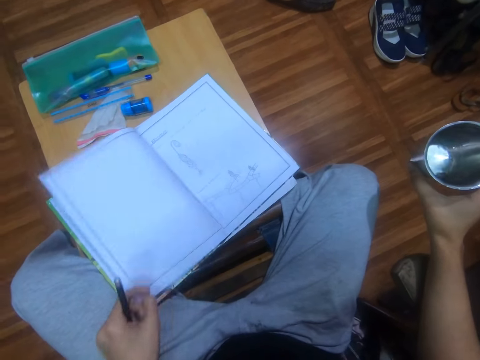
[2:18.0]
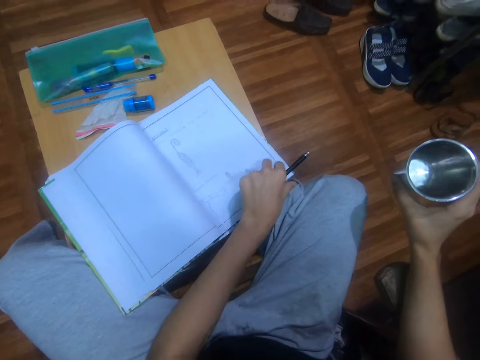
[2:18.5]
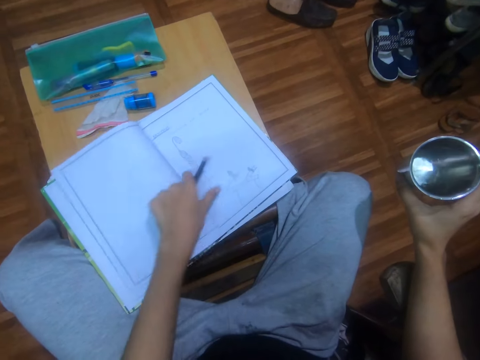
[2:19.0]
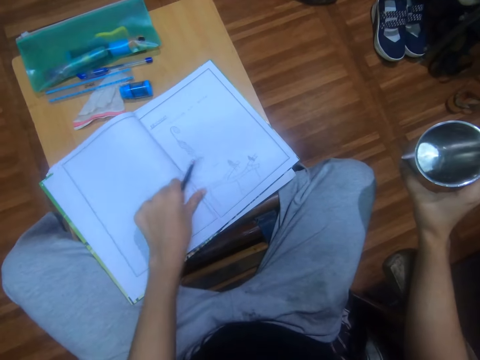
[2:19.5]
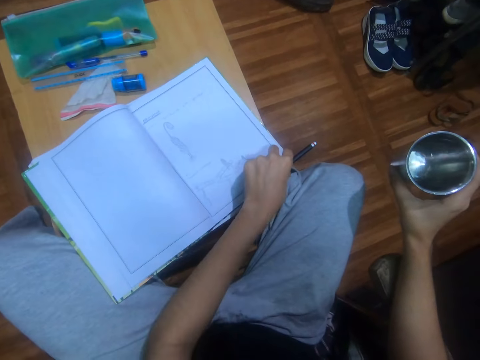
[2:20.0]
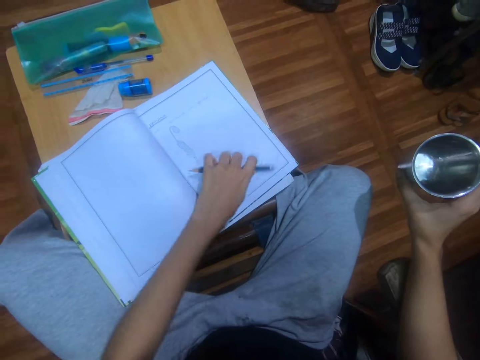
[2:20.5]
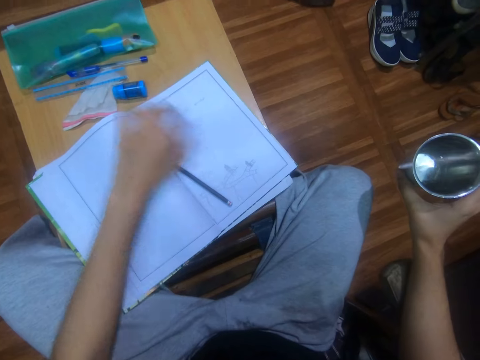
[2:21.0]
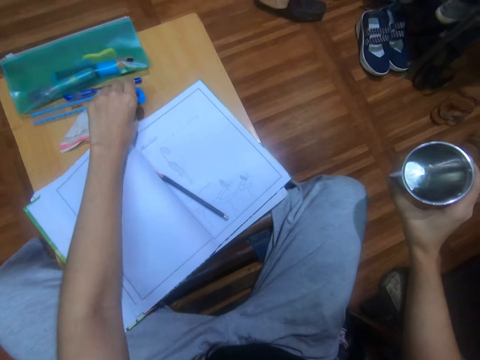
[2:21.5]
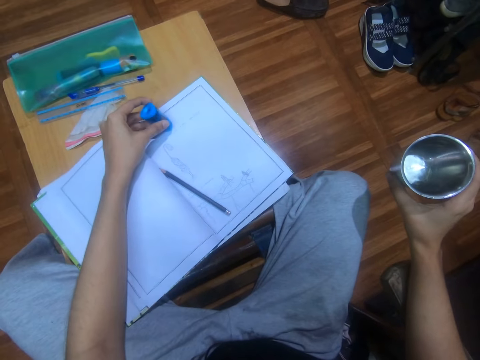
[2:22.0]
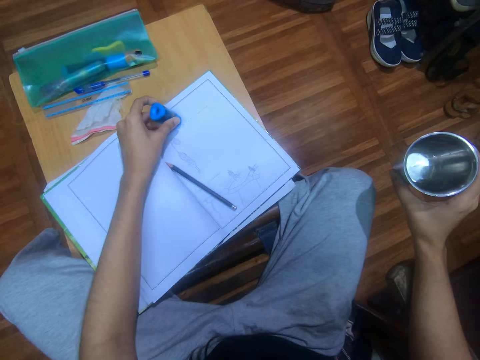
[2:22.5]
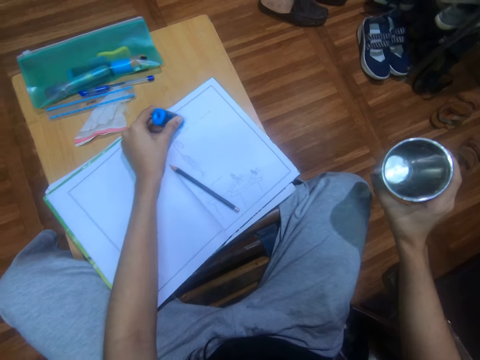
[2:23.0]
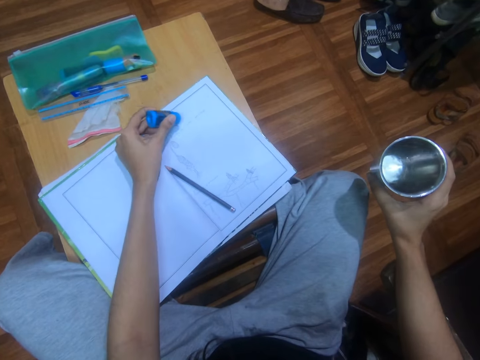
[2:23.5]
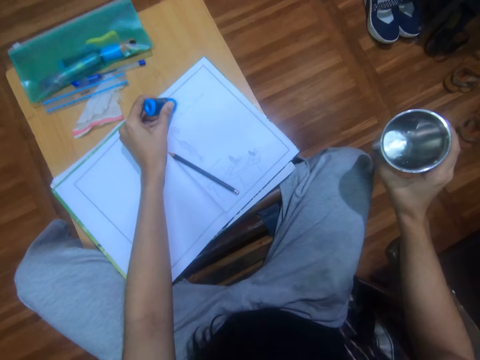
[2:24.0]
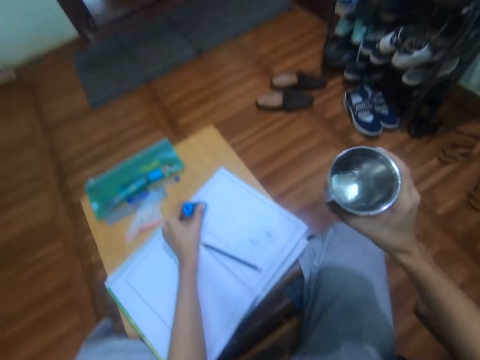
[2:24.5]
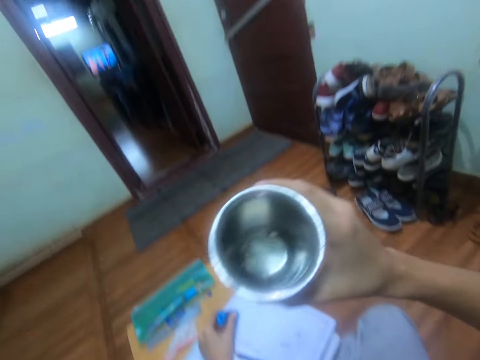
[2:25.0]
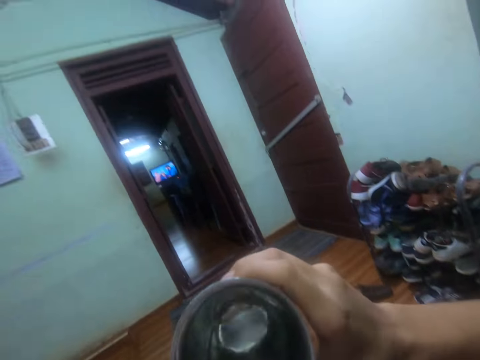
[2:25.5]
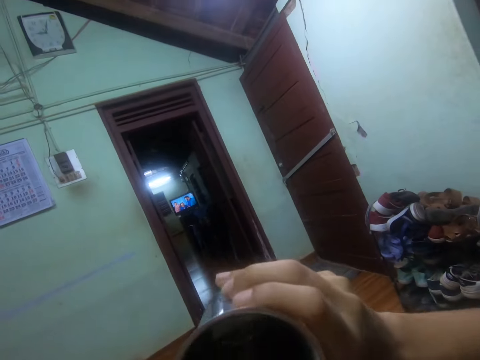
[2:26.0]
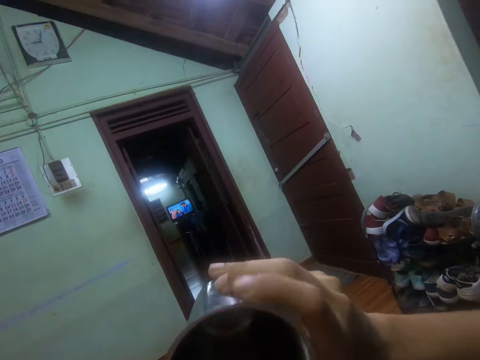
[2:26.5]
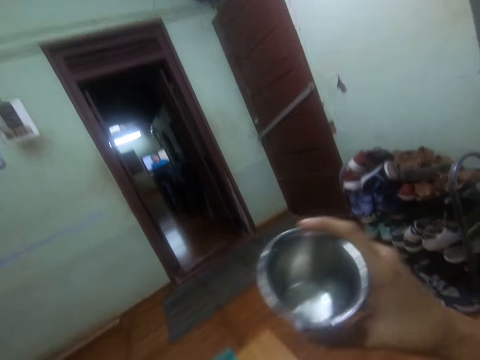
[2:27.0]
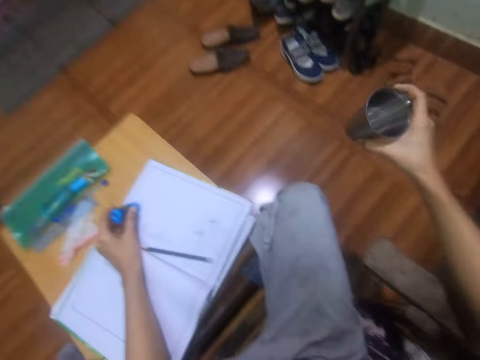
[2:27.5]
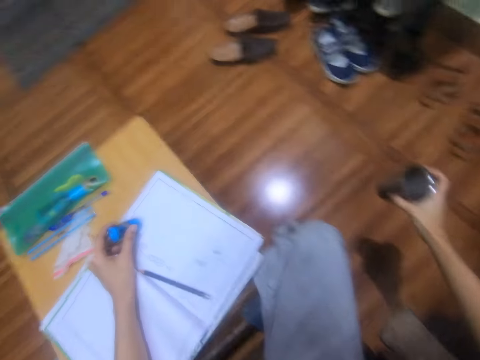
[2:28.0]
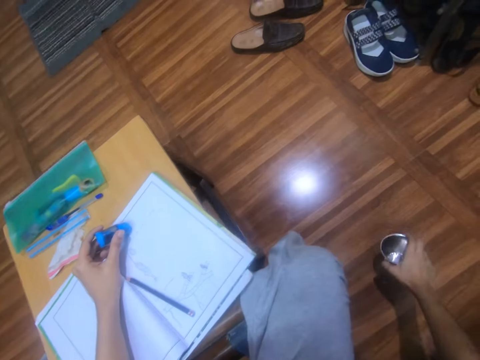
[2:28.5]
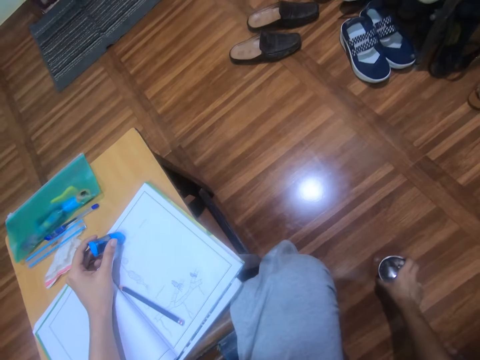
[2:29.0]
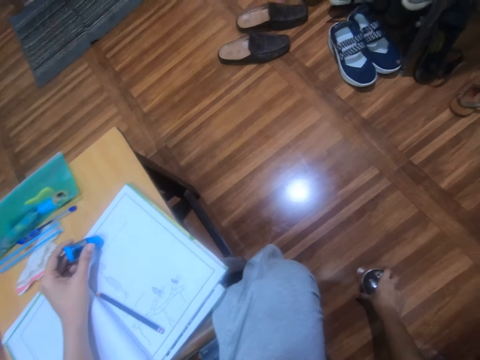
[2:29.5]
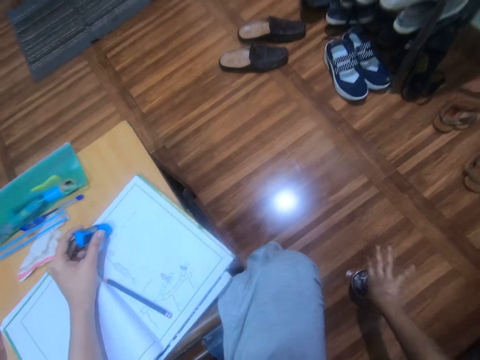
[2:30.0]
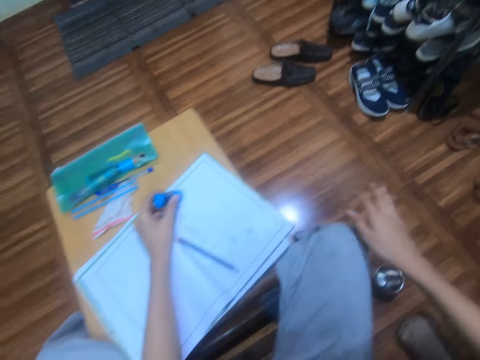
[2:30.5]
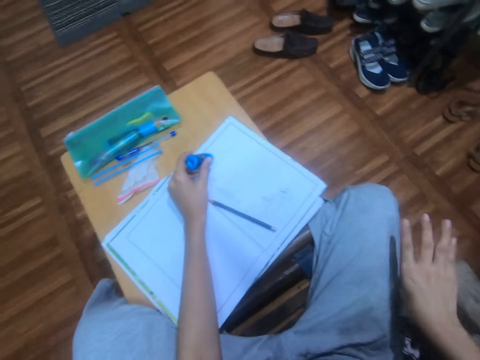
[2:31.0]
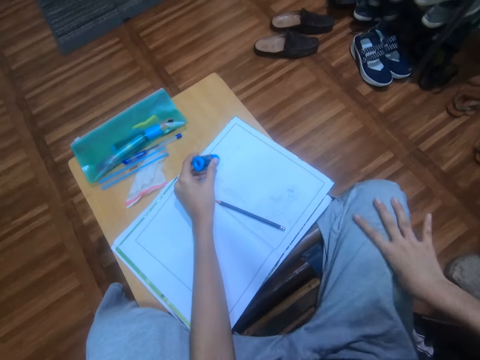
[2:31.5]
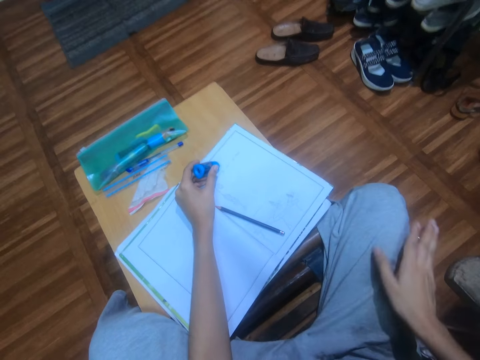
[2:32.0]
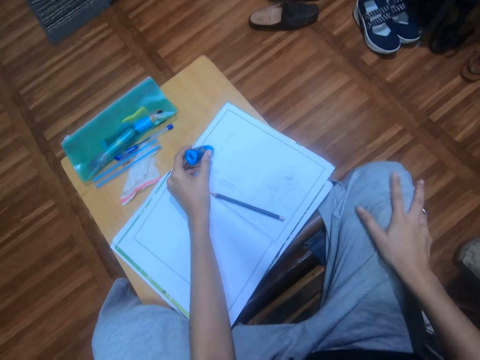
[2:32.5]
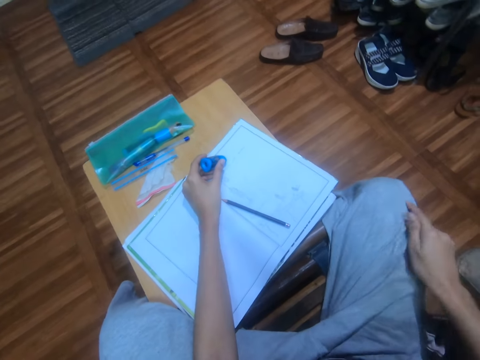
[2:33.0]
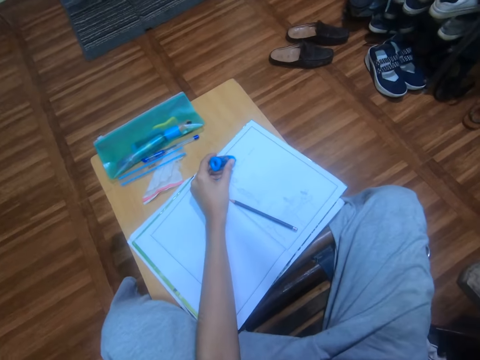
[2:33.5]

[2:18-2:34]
The camera wearer turns the pages. They place the pencil on the book. They pick the rubber from the table with the left hand. They move a color. They rub the book with the rubber. They drink the water. They place the glass of water on the floor. They wipe the hands on the leg.

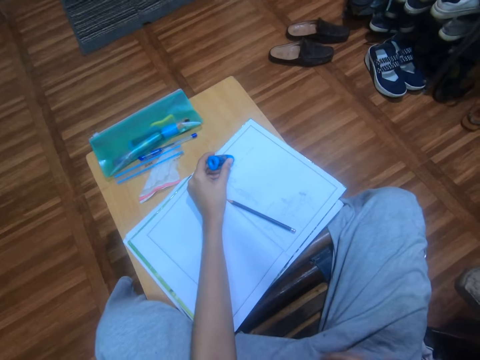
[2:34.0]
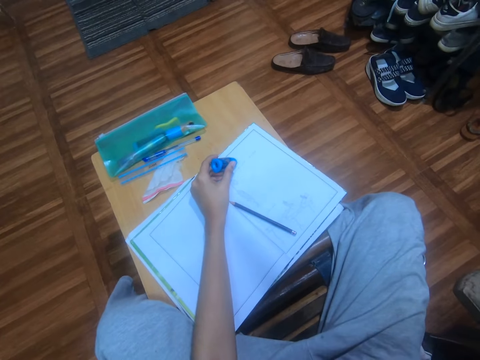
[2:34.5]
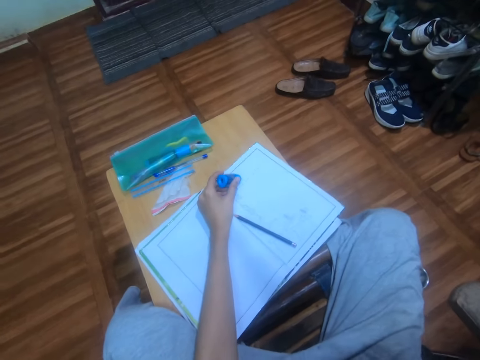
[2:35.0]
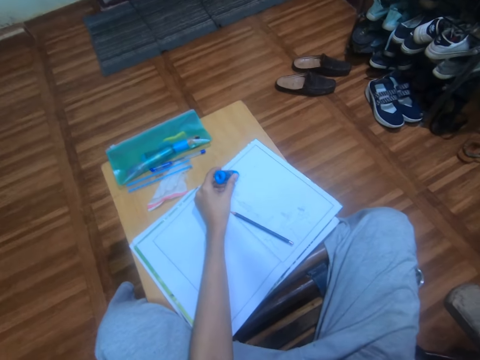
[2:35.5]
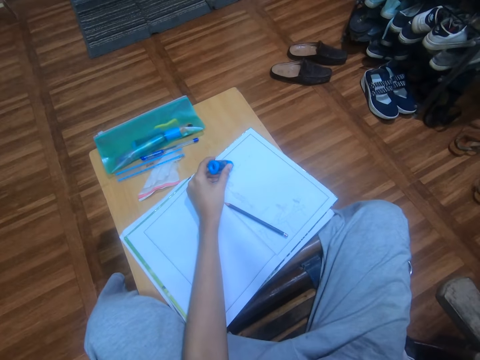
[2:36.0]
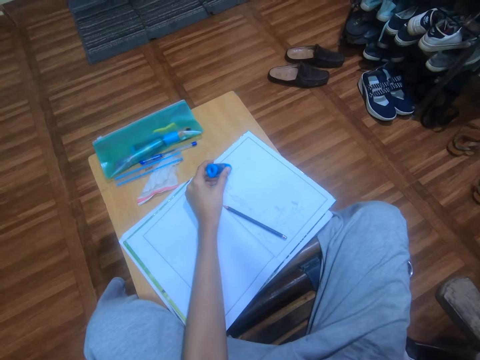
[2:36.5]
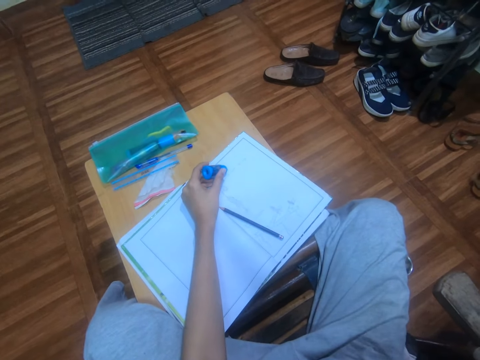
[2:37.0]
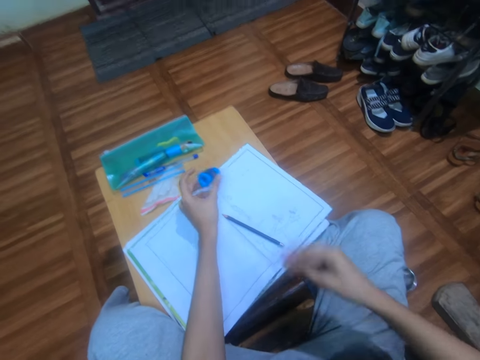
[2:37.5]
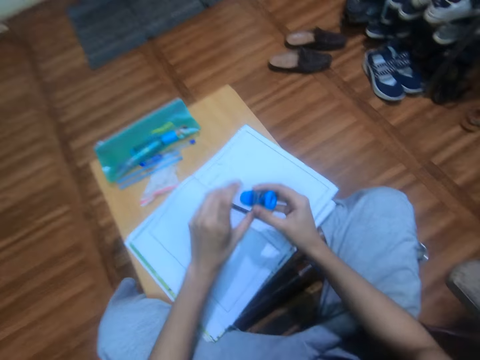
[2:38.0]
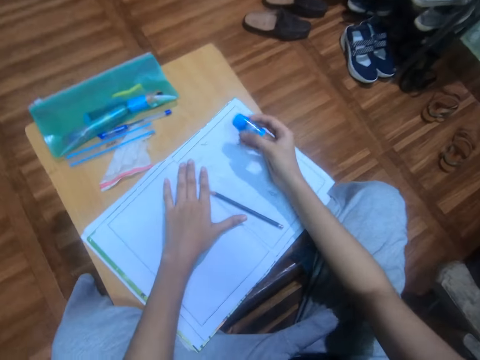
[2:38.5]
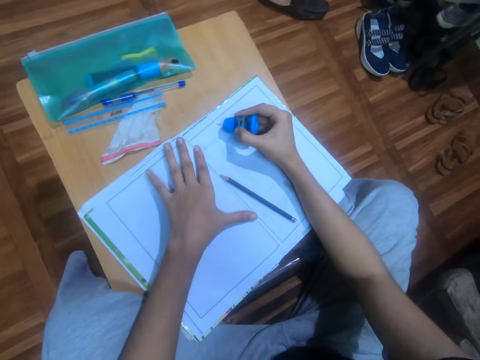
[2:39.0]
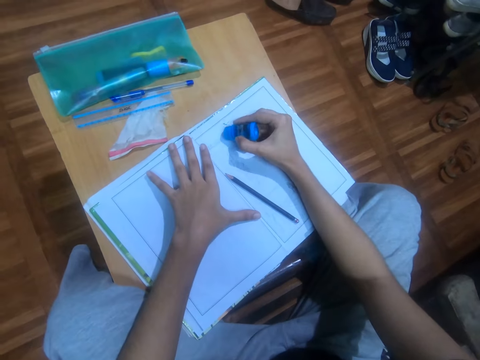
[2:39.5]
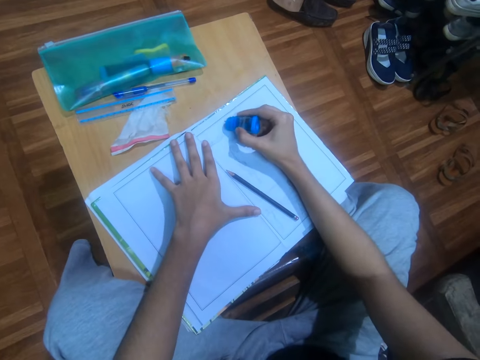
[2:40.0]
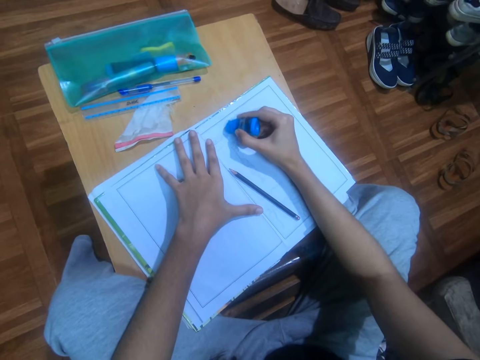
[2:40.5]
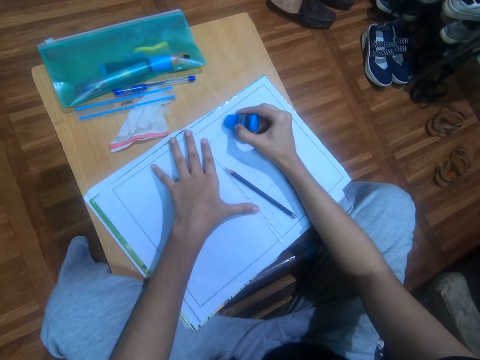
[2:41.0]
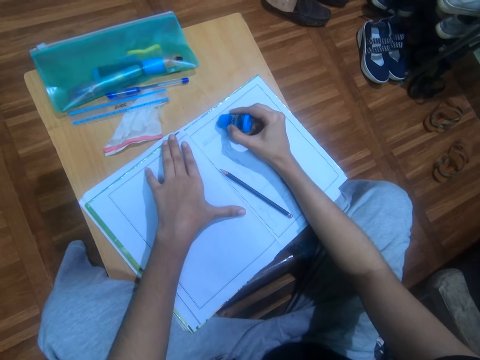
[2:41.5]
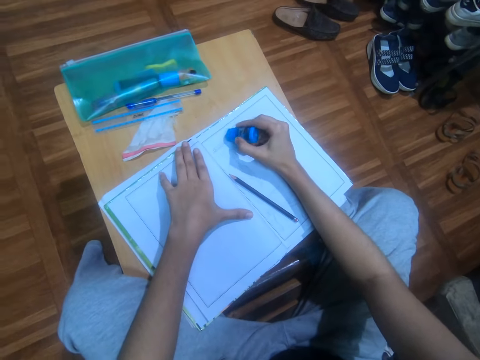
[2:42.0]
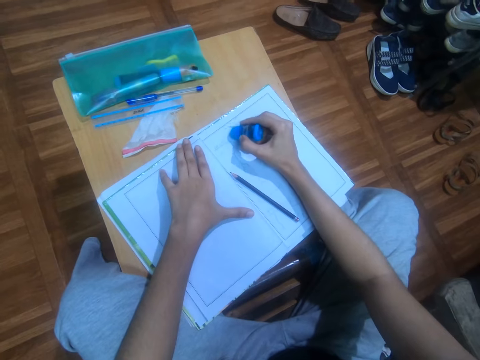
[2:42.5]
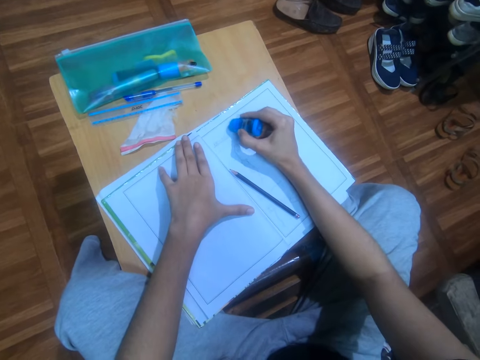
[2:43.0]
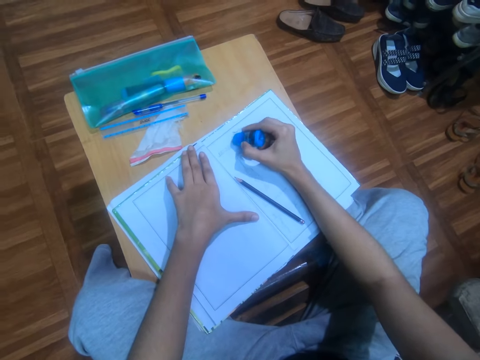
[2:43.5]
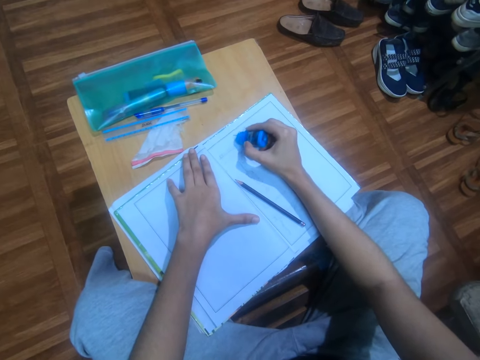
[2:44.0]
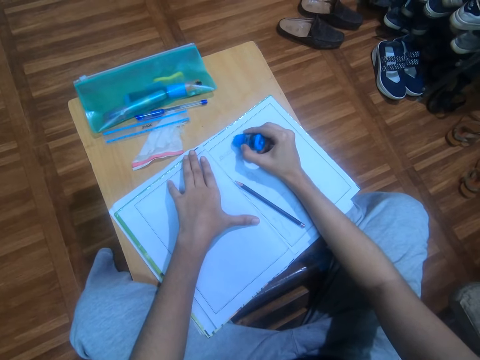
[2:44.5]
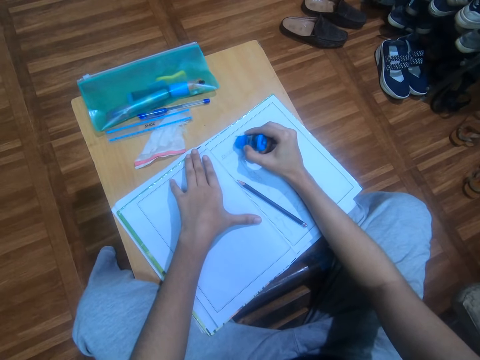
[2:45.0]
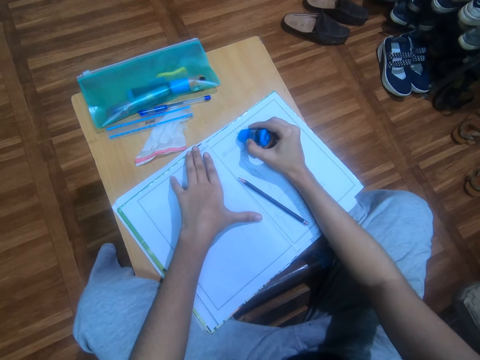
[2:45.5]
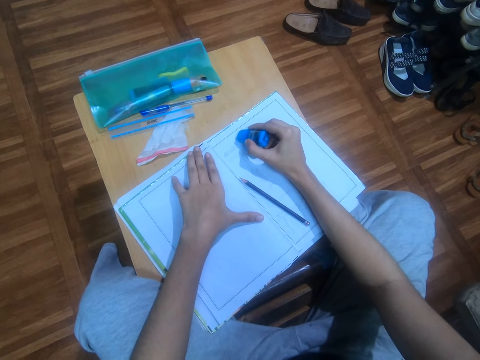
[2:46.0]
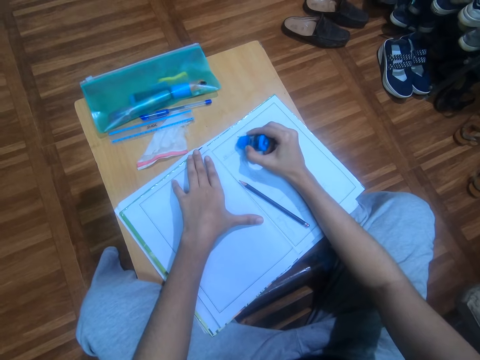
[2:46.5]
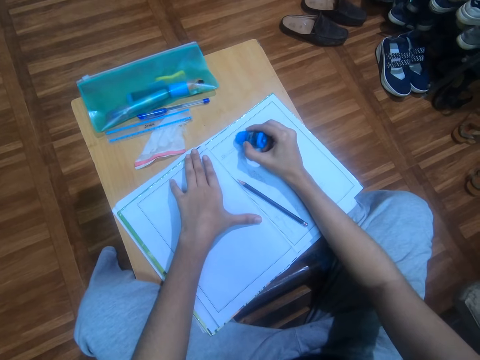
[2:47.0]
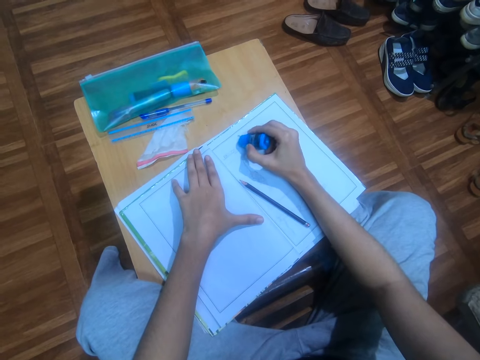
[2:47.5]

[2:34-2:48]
The camera wearer lifts the hand. They drop the hand. They exchange the rubber to the right hand. They lay the left hand on the book. They color the book. They rub the book with the rubber.
